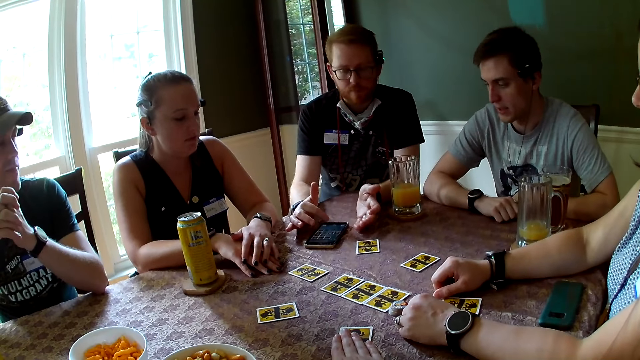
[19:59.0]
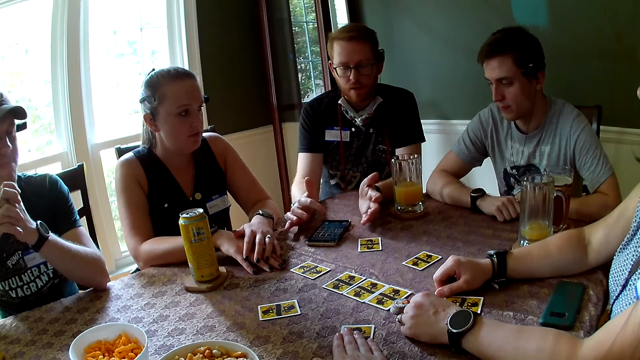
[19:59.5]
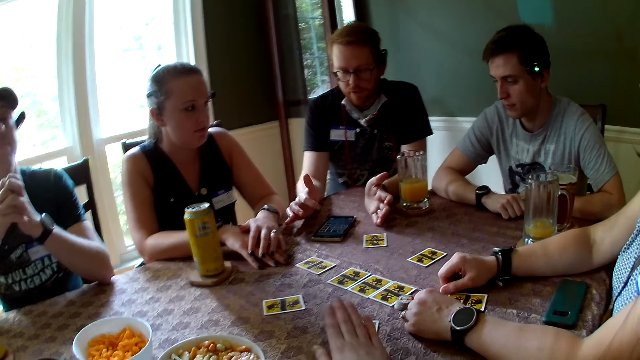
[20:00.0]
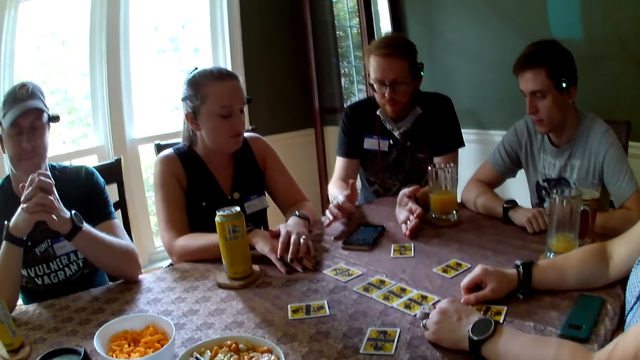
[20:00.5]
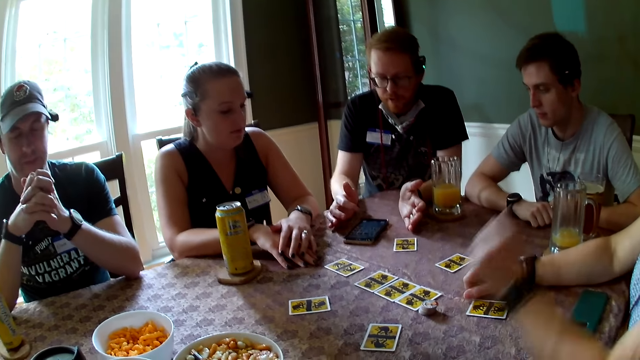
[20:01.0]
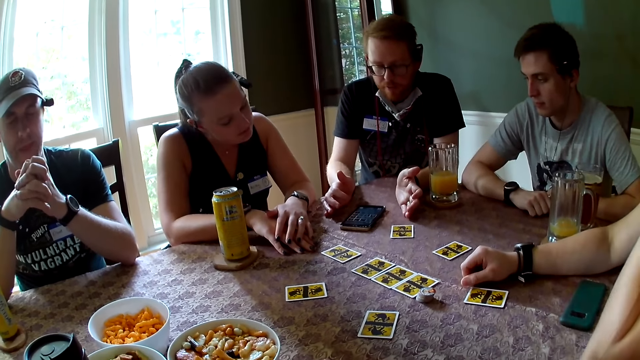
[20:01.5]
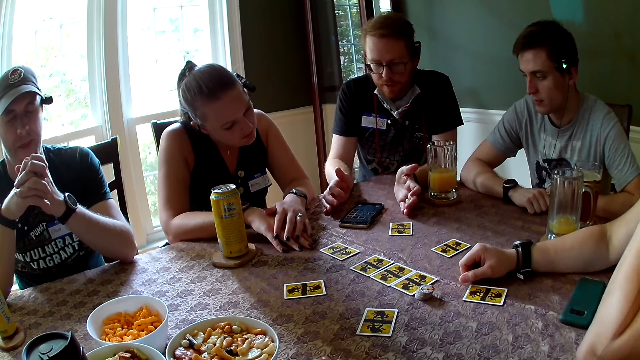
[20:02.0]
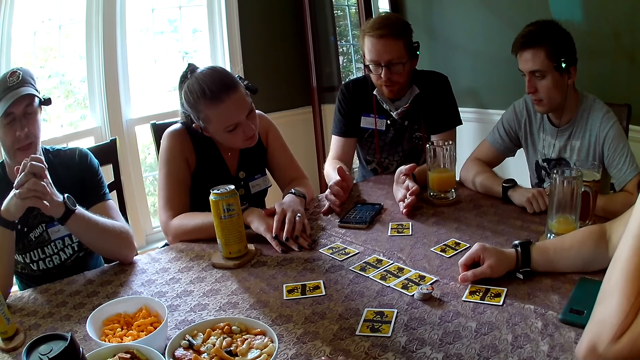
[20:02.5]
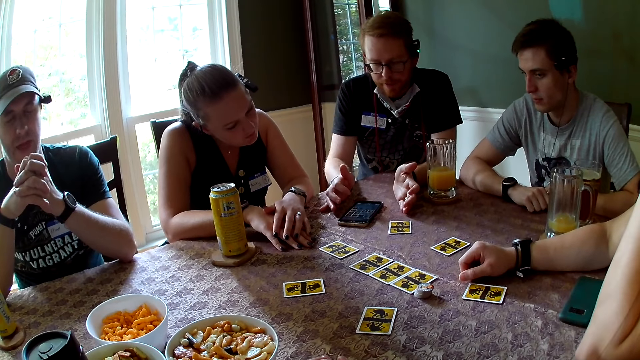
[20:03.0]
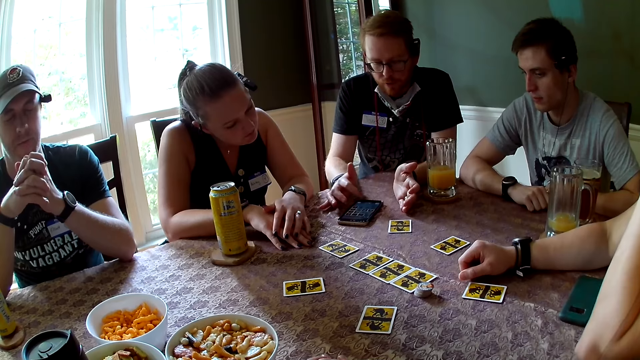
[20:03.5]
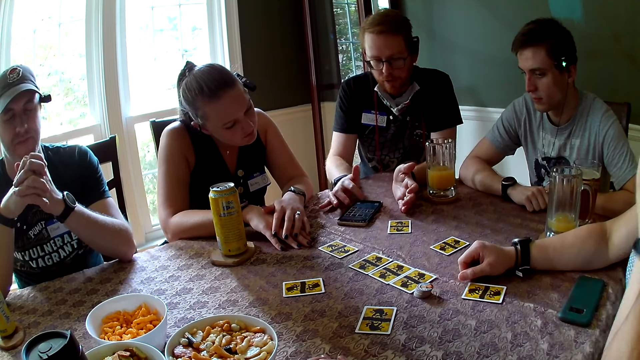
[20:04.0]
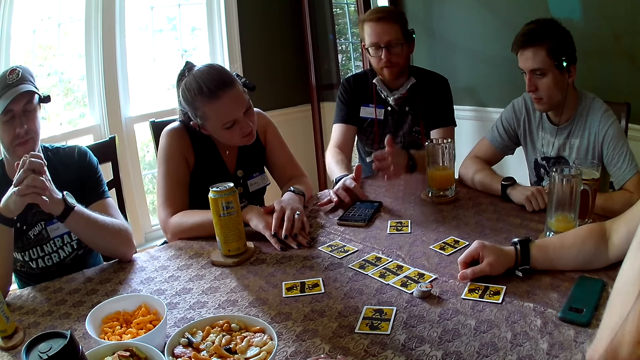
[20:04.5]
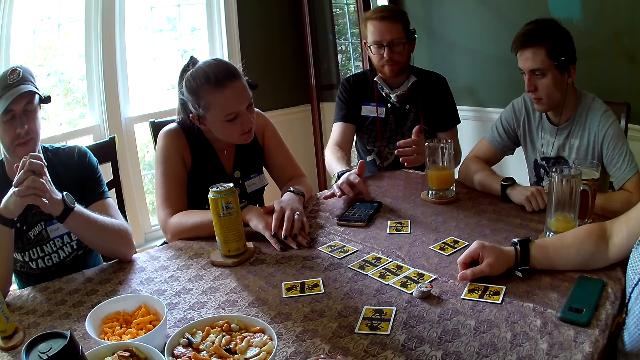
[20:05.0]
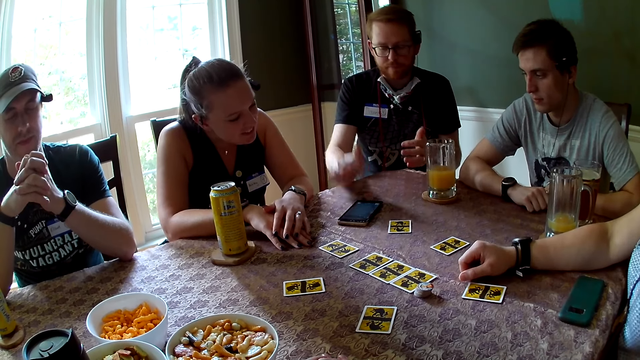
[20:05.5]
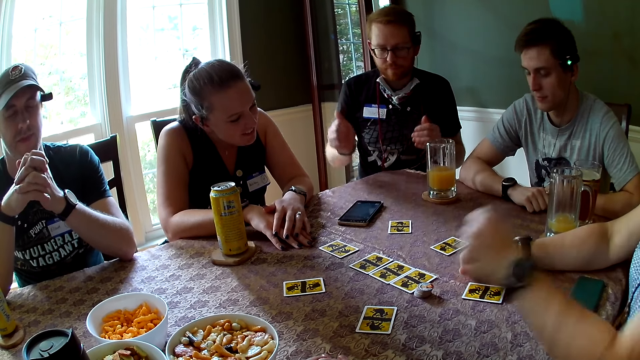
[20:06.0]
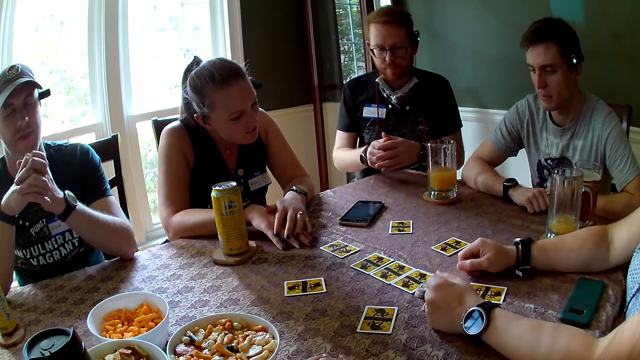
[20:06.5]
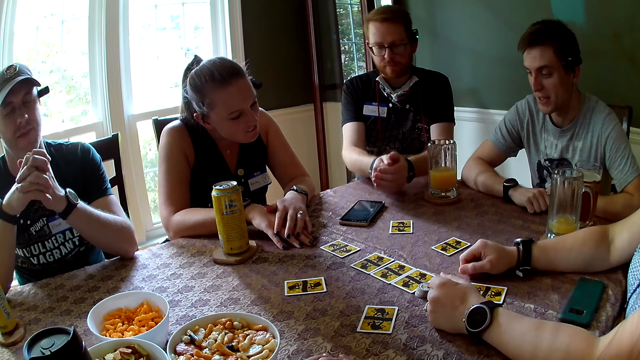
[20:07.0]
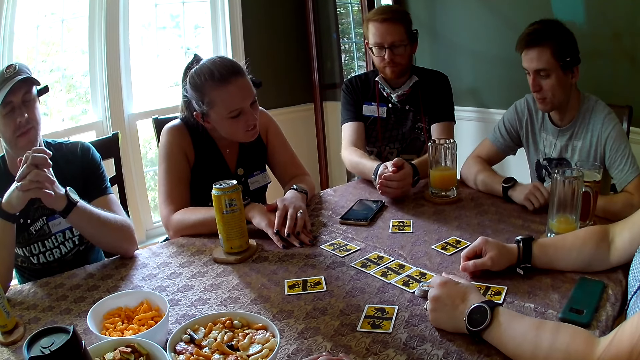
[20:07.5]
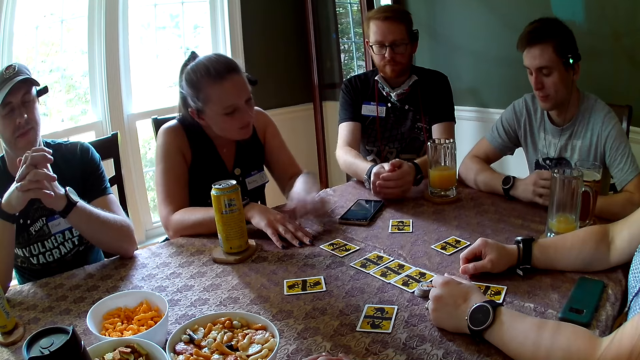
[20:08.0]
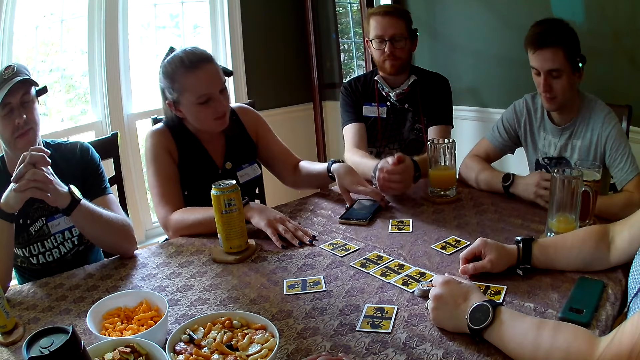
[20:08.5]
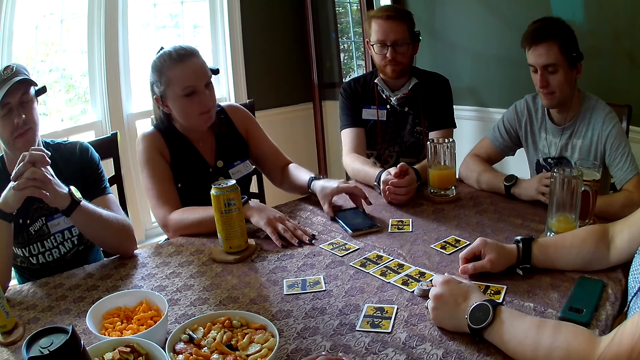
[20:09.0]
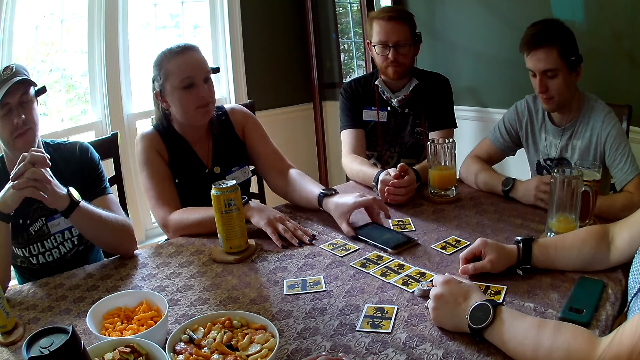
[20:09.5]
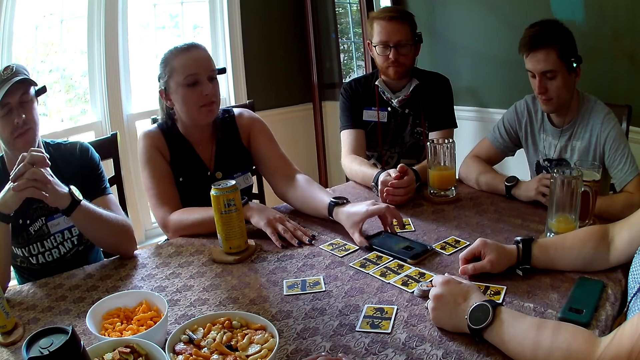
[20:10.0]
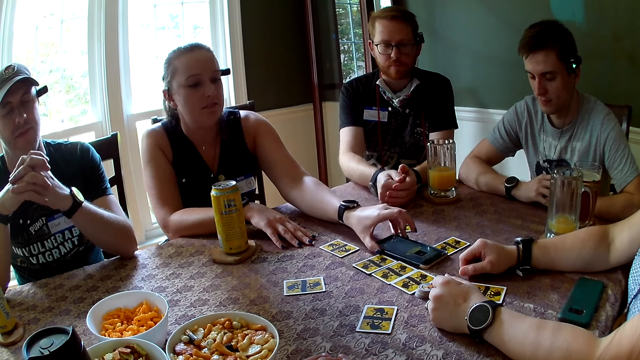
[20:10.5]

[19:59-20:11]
A man speaks to another man. The other man speaks to a group of people at the table. A third man closes his eyes. A woman looks at the second man's phone. The third man closes his eyes. The second man clicks his phone with his finger. The first man speaks to a group of people at the table and listens to a game audio from the second man's phone. The second man places his hands on the table. The camera wearer listens to a game audio from the second man's phone. The woman listens to a game audio from the second man's phone. The third man listens to a game audio from the second man's phone. The second man listens to a game audio on his phone. The first man closes his eyes and moves his head. The woman moves the second man's phone with her hand. Another woman closes her eyes and listens to a game audio from the second man's phone.

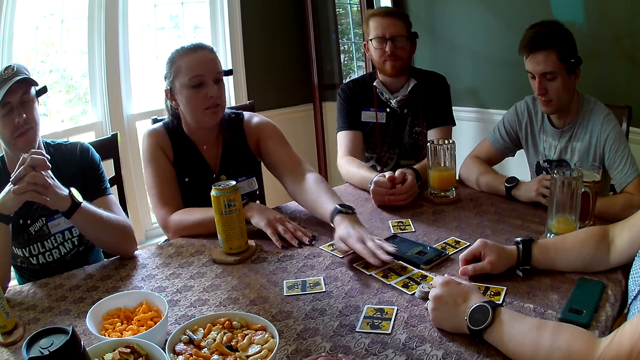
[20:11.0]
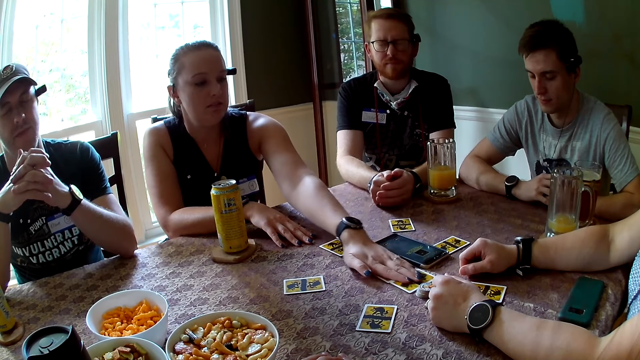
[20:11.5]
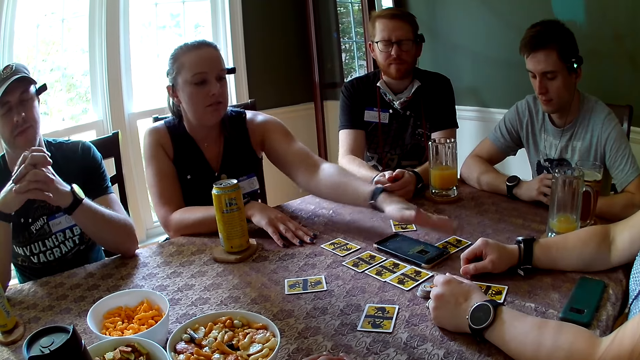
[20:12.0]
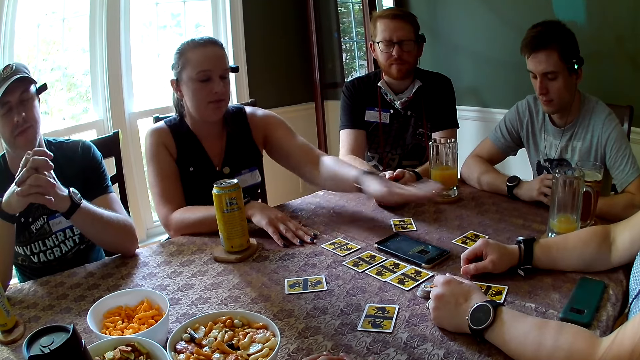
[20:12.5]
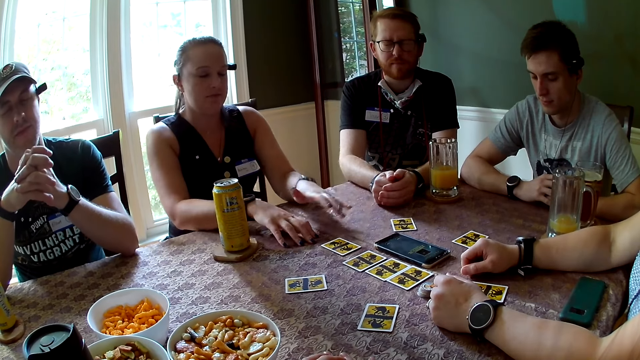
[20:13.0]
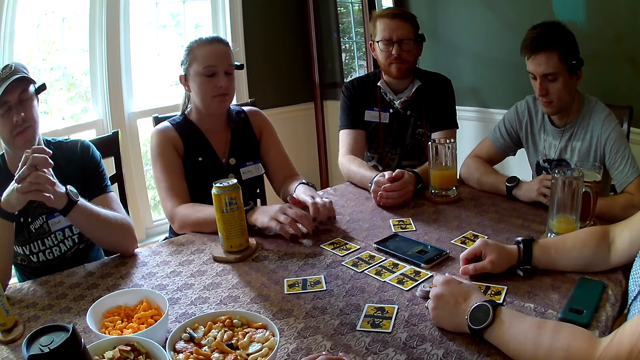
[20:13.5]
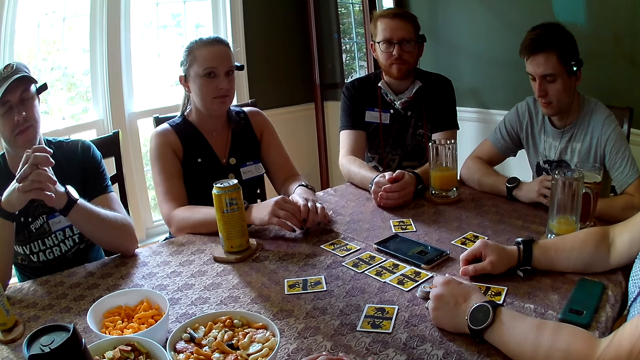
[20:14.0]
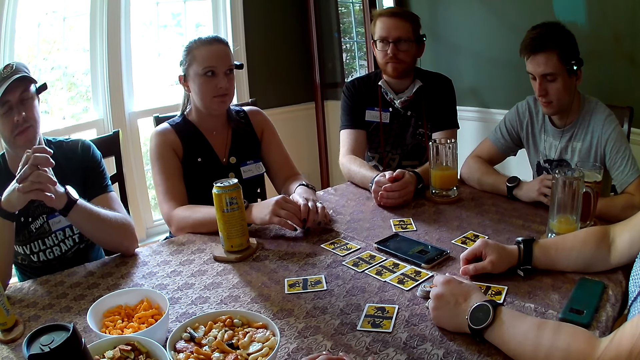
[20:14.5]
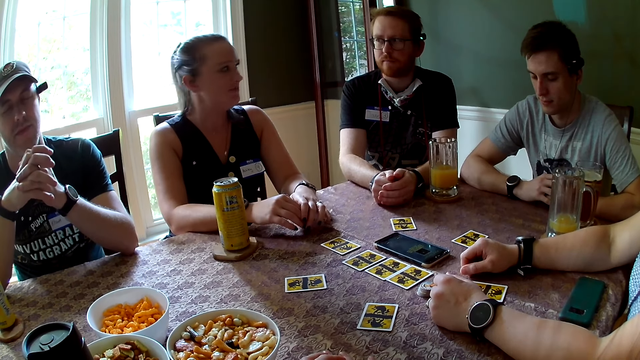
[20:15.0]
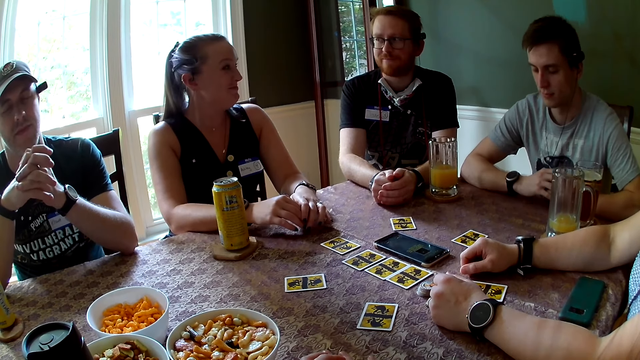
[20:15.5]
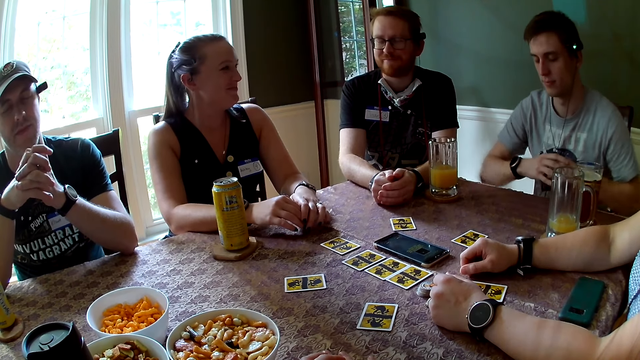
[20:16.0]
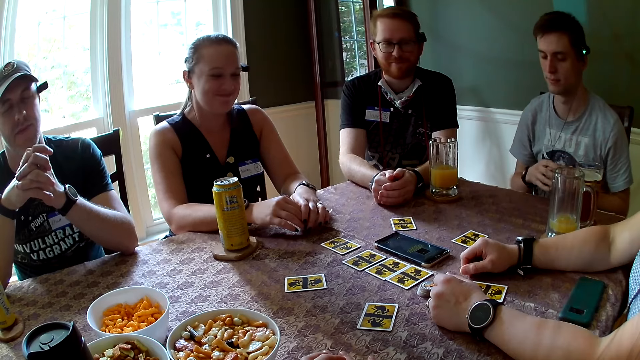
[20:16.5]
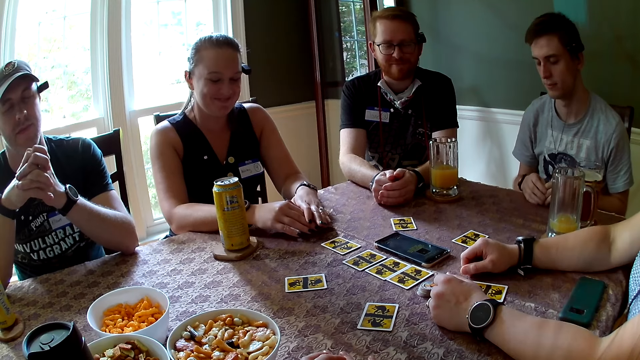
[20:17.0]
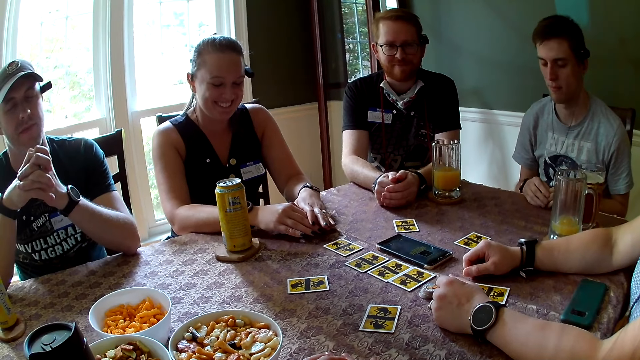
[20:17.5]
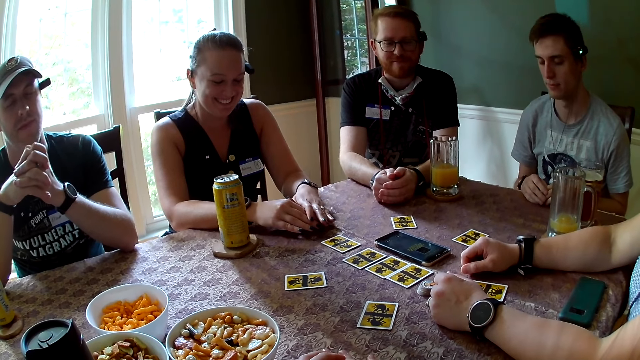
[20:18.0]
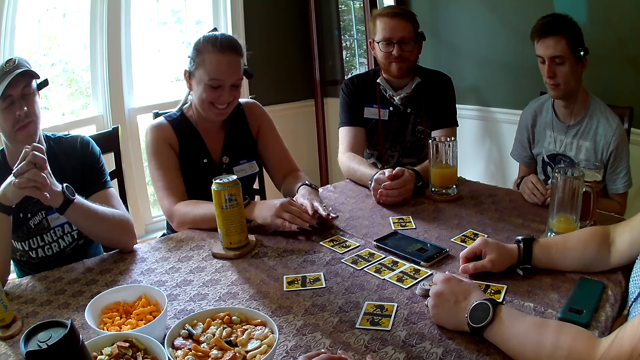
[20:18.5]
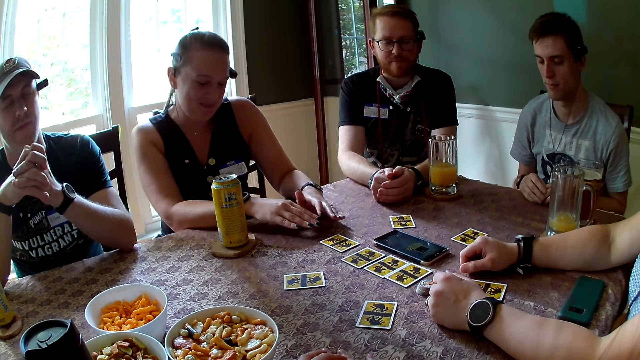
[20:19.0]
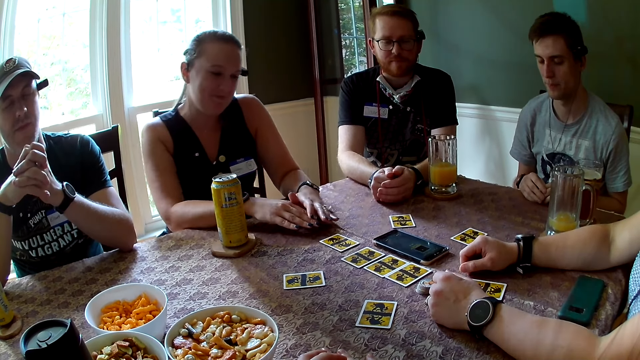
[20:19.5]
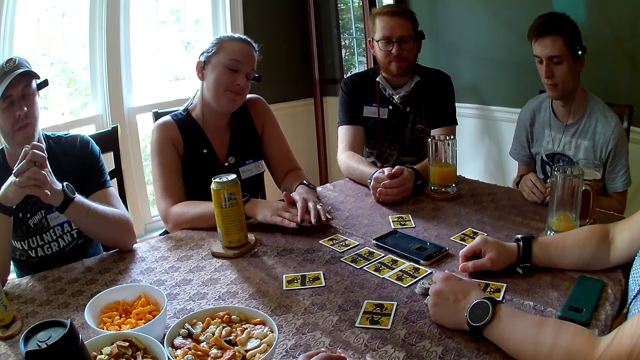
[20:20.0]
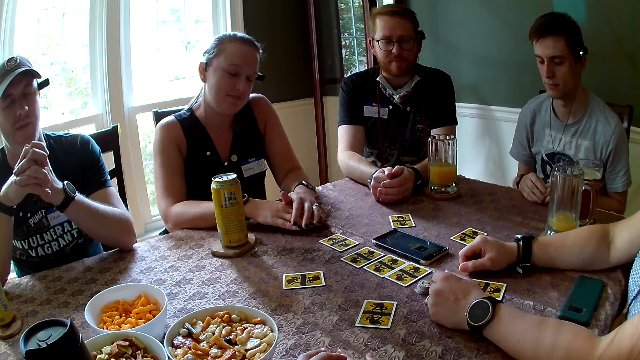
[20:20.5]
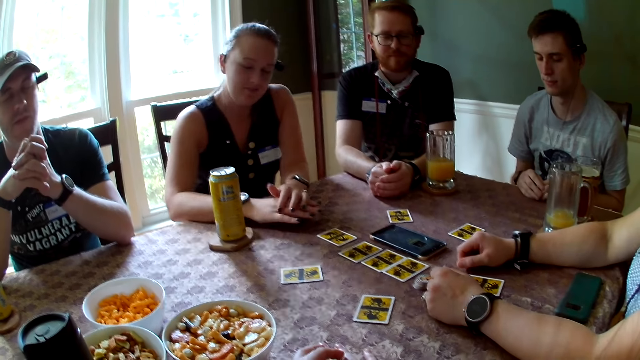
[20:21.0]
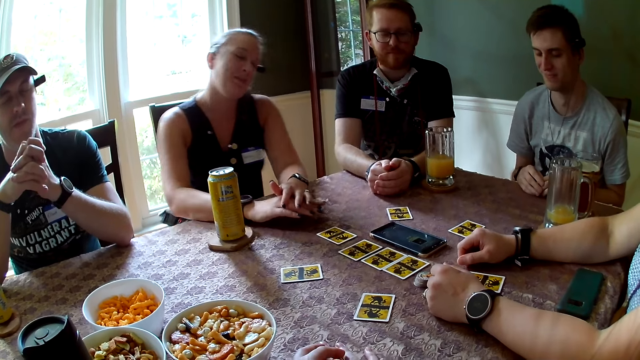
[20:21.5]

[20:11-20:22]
A woman pushes the phone on the table. A man closes his eyes. The camera wearer closes her eyes. The woman moves some cards on the table. The woman closes her eyes and opens her eyes. The man opens his eyes and smiles. The woman closes her eyes. The man closes his eyes.
